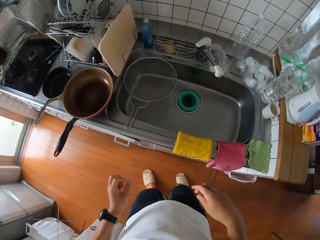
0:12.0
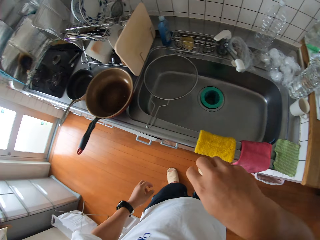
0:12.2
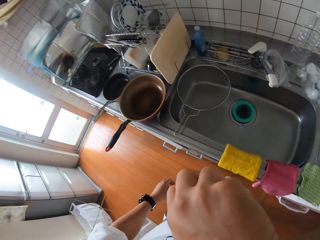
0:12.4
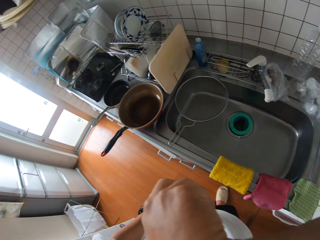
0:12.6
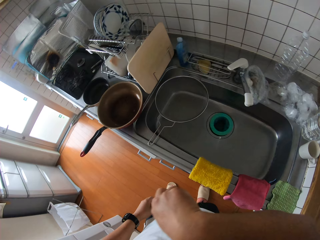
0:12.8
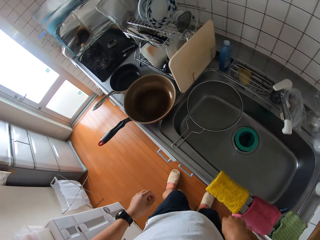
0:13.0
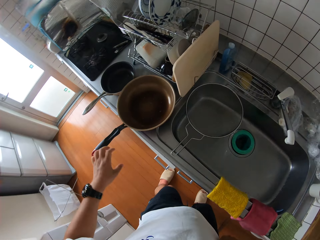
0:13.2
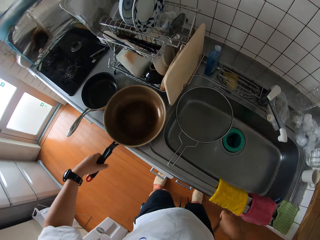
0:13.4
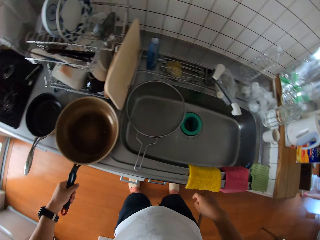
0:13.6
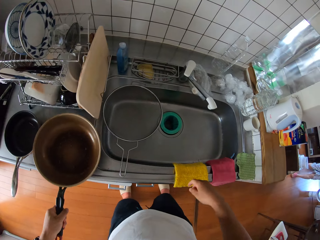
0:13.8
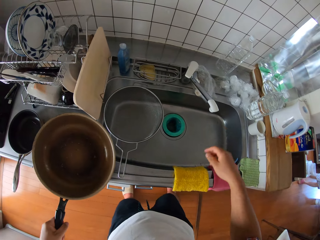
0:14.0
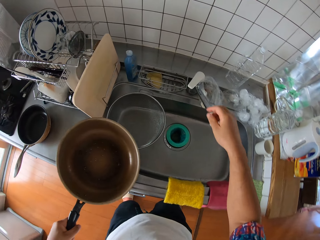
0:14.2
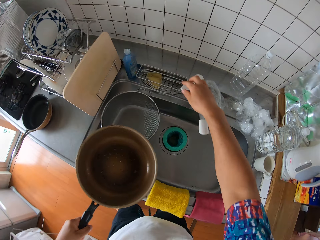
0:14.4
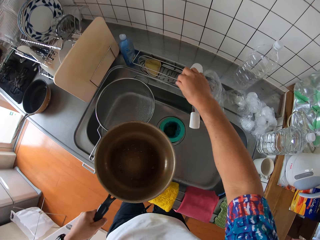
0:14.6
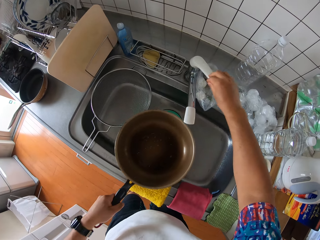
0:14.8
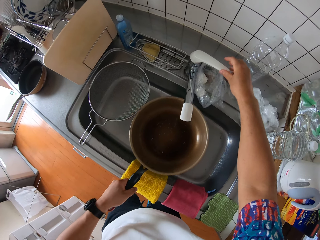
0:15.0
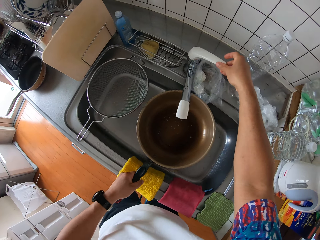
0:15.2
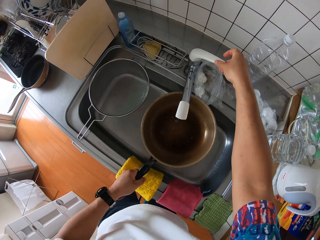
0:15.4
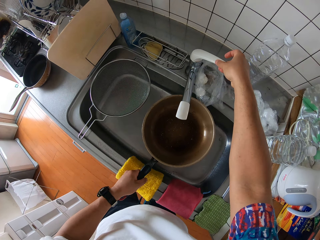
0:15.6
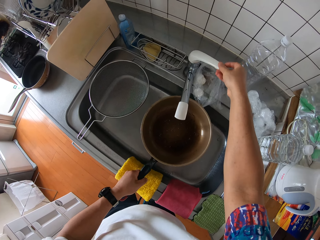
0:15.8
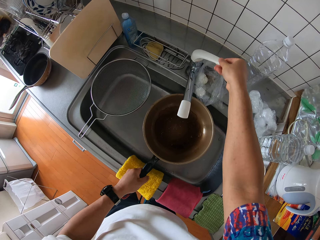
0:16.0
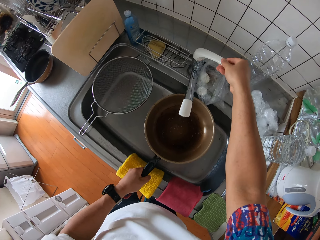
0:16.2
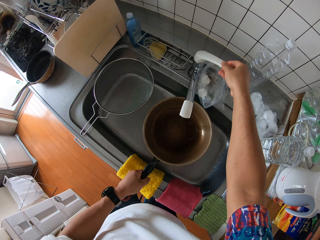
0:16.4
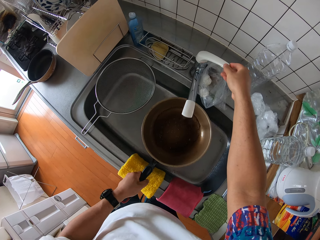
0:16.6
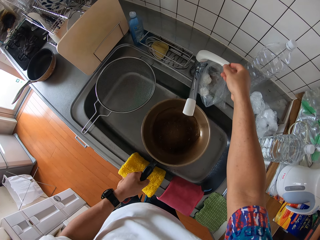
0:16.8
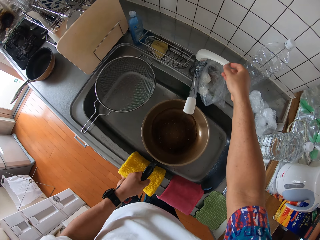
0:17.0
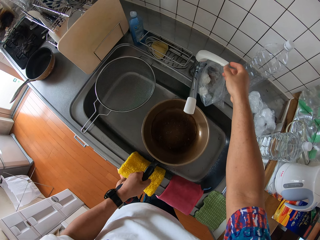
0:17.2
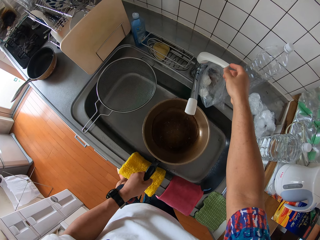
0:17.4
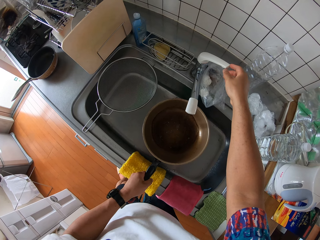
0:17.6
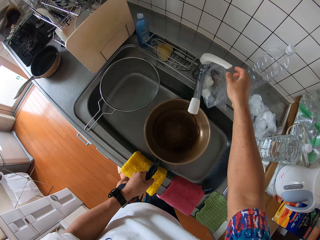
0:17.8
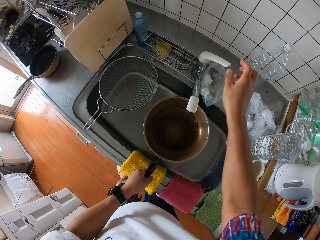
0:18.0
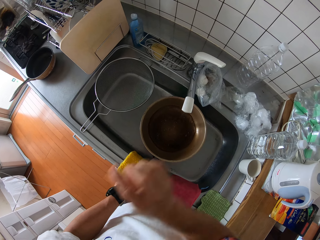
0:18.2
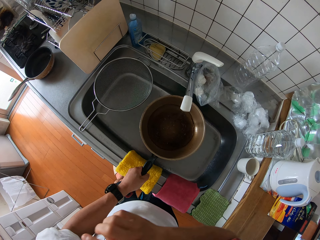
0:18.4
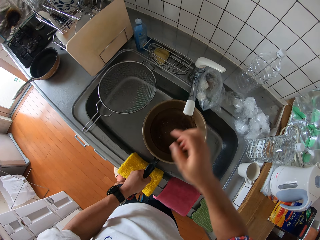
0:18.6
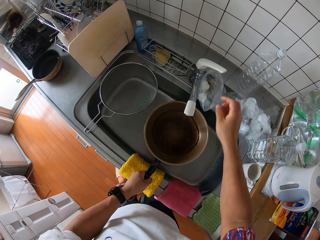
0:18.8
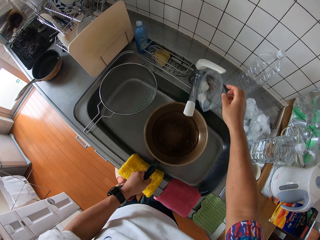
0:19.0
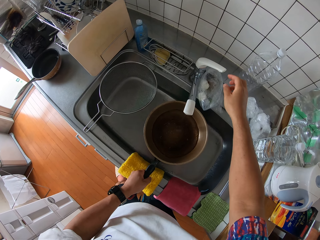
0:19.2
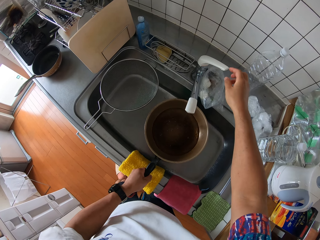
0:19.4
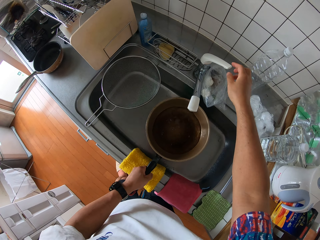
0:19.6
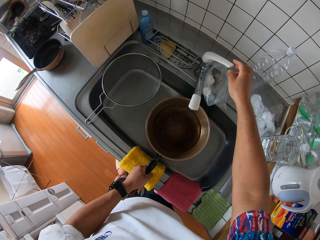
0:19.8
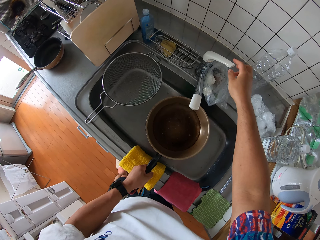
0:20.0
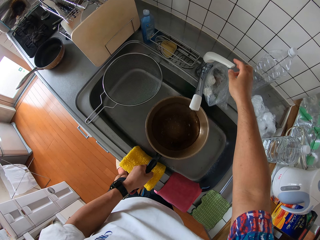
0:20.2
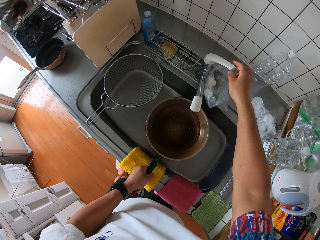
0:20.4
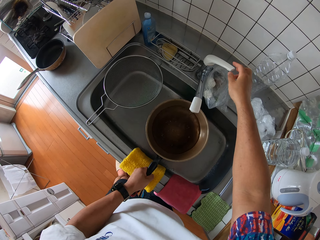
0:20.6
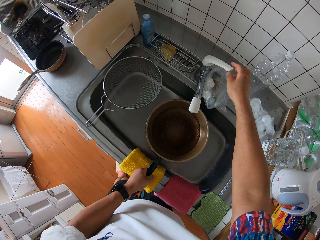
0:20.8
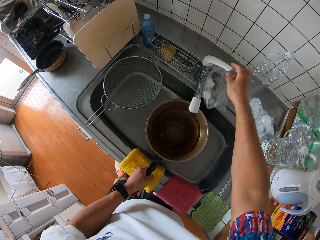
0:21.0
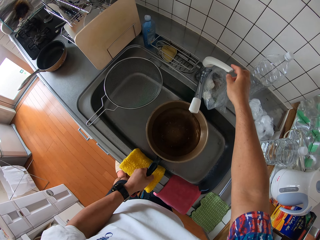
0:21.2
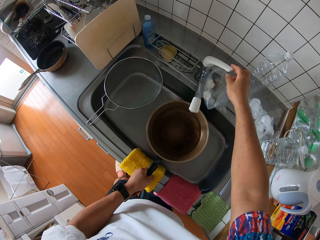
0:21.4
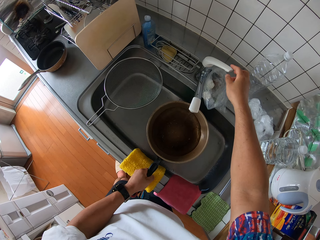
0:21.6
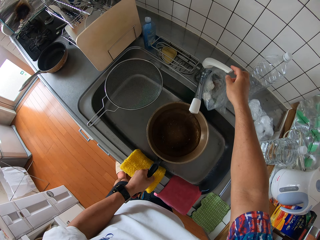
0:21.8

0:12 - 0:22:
The camera wearer picks up a frying pan from the kitchen table with his left hand. He opens a kitchen tap with his right hand. He fetches water from the tap into the frying pan in his left hand.

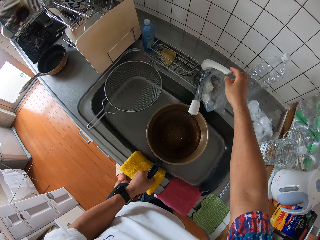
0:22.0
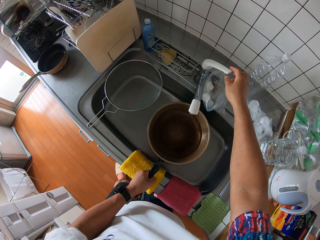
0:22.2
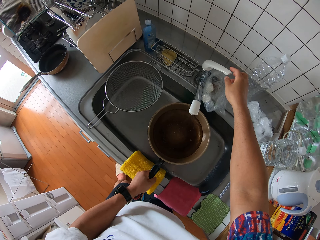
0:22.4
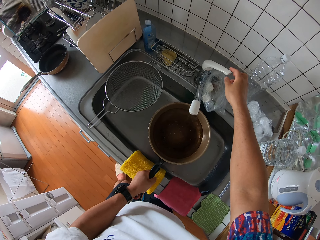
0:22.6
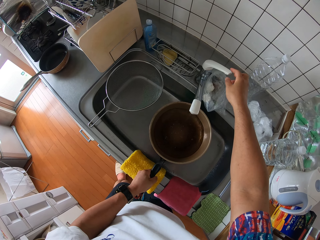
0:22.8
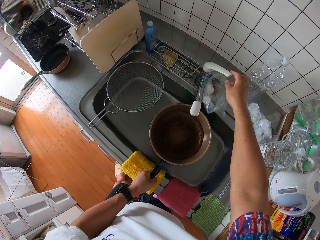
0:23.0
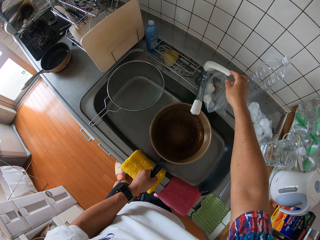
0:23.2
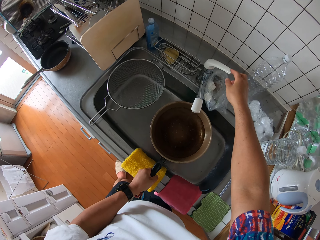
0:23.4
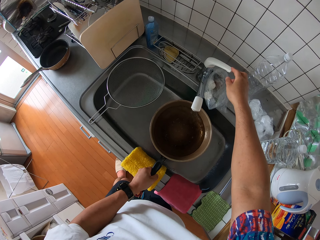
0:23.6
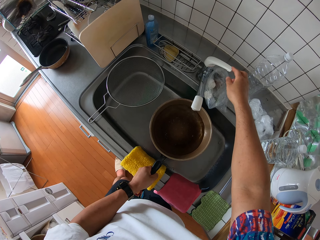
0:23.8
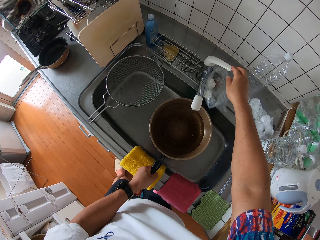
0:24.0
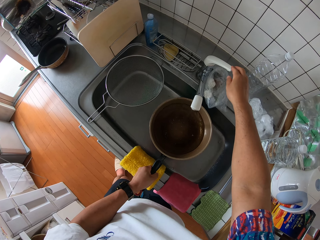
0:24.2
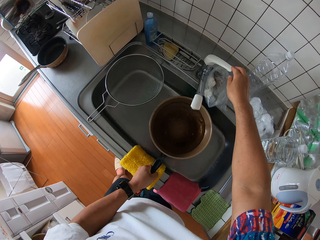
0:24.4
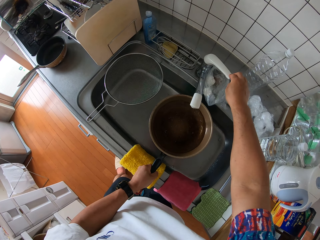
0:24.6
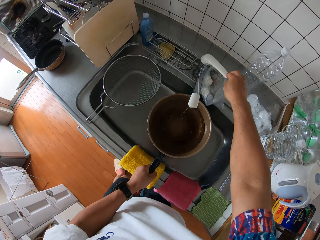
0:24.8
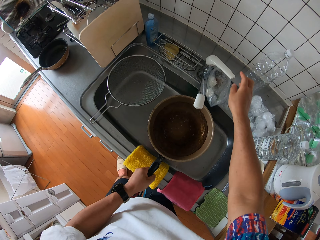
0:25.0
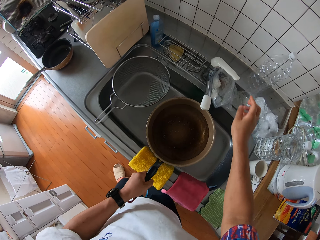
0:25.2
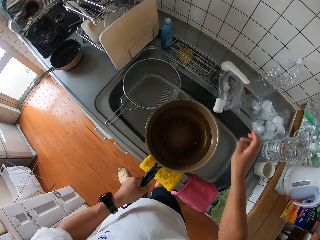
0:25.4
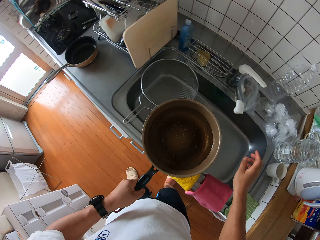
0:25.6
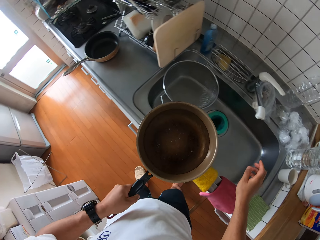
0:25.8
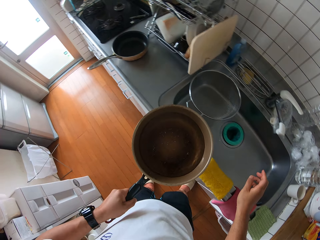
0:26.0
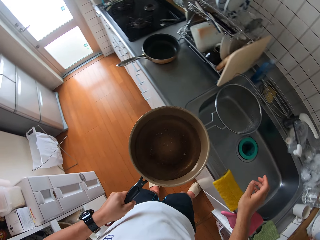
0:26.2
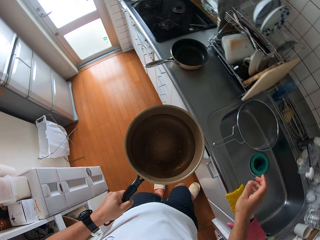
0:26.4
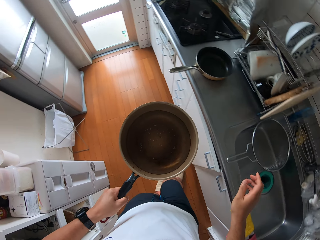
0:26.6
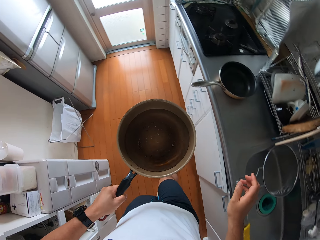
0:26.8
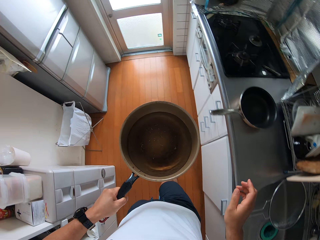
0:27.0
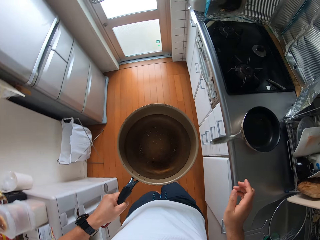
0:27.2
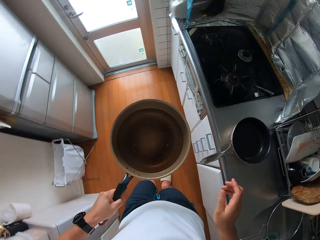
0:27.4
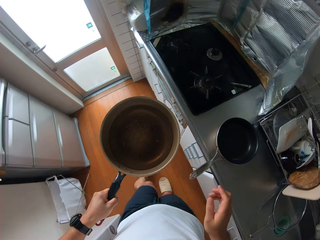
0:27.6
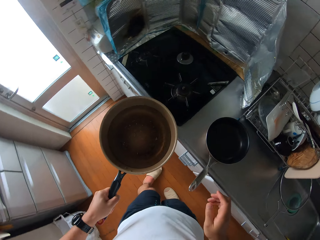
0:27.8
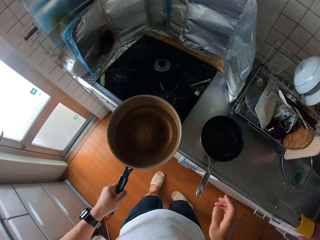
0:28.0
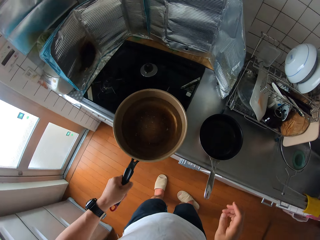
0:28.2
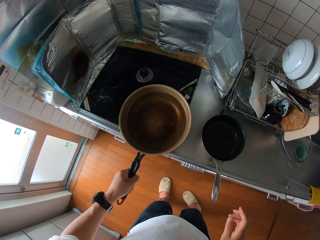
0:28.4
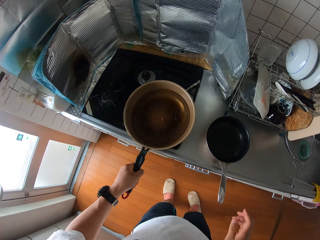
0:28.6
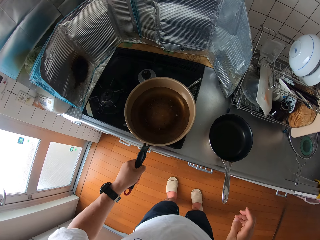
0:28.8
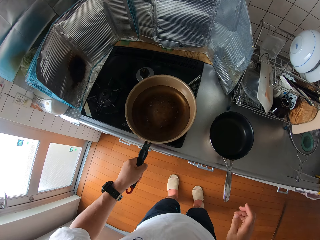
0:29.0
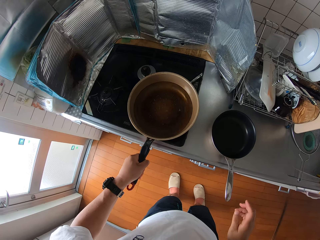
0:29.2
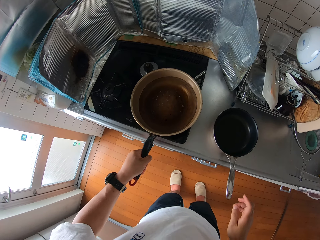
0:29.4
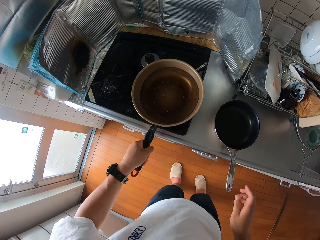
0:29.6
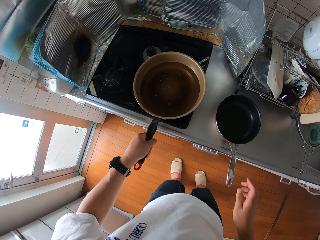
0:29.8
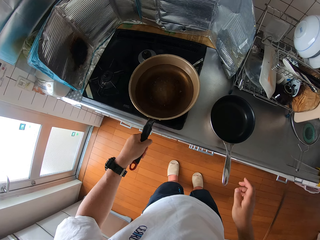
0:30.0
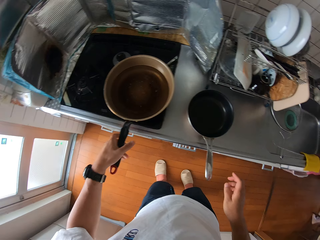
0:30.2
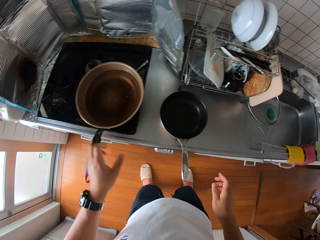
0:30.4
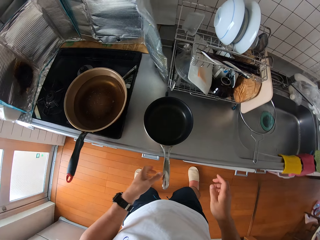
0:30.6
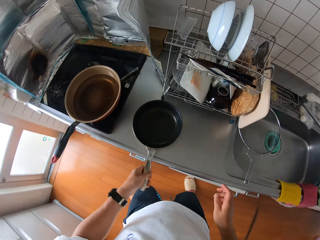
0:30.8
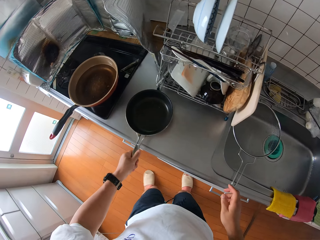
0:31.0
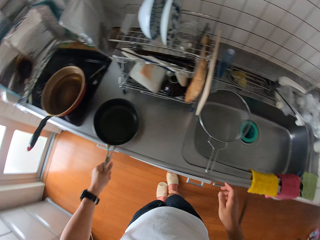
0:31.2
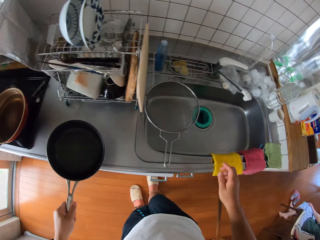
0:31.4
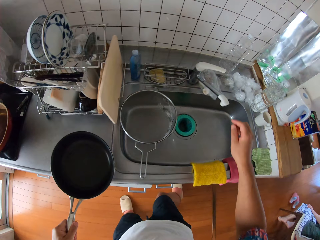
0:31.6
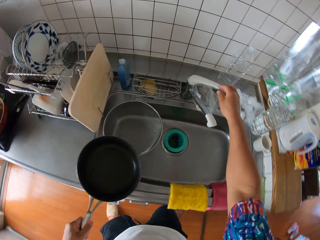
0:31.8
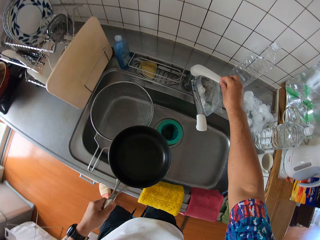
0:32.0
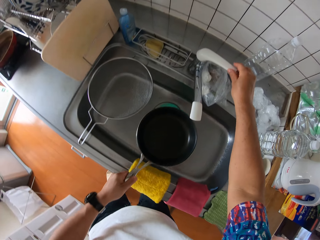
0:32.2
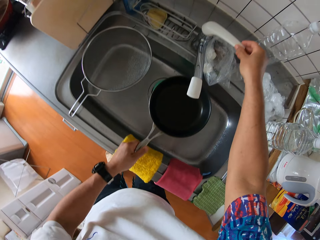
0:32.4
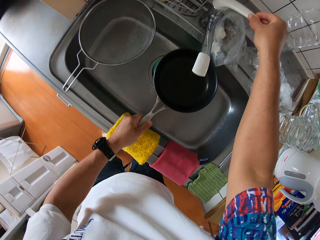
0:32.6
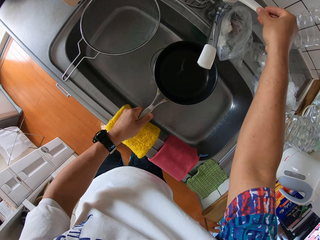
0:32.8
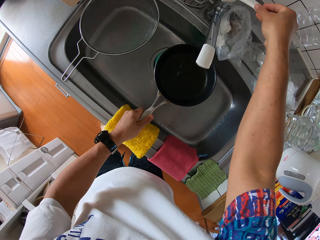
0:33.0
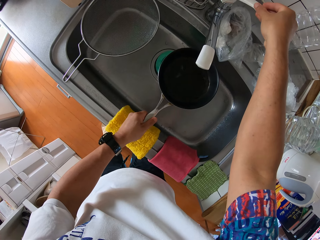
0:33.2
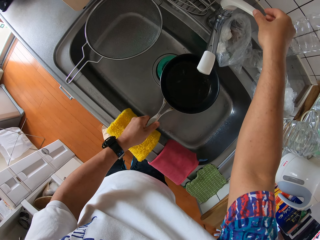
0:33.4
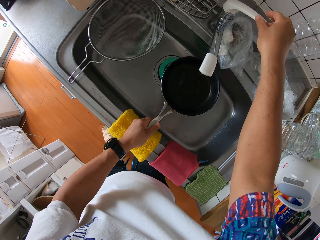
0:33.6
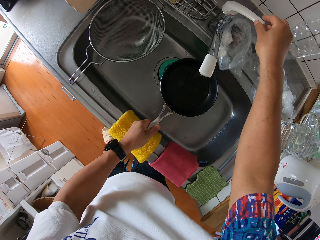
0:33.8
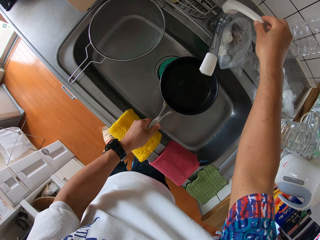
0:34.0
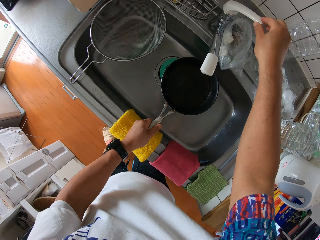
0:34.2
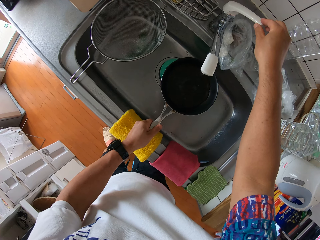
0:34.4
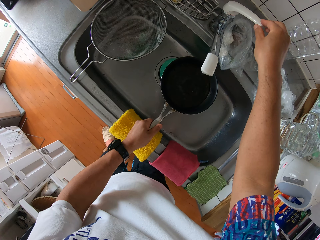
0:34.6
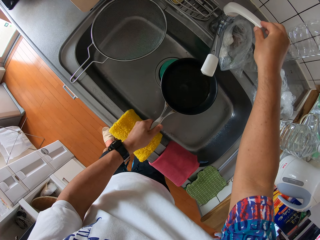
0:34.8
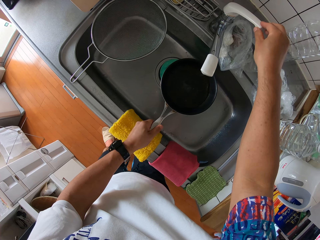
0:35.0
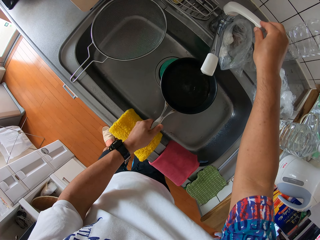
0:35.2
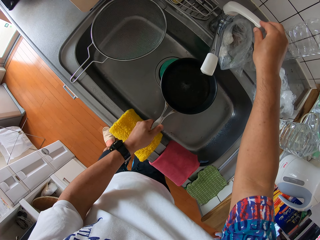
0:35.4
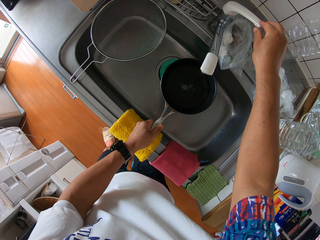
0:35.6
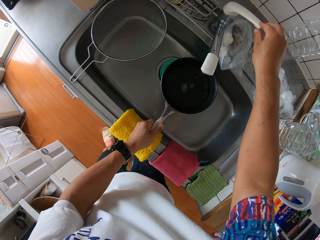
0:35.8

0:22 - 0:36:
The camera wearer closes the kitchen tap with his right hand. He places the frying pan with water in his left hand on a cooker. He picks up another frying pan from the kitchen table with his left hand. He opens the kitchen tap with his right hand. He fetches water from the tap into the frying pan in his left hand.
